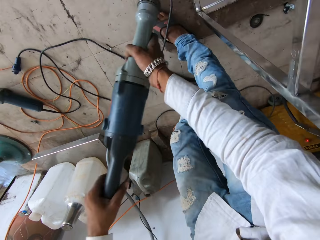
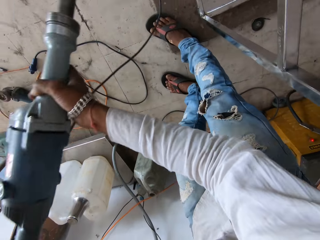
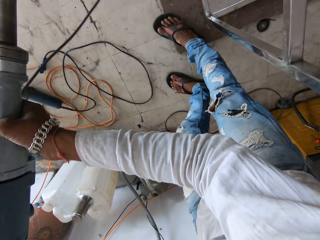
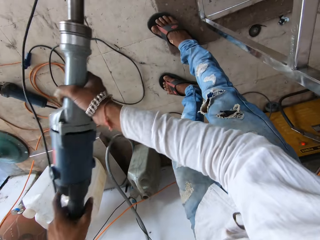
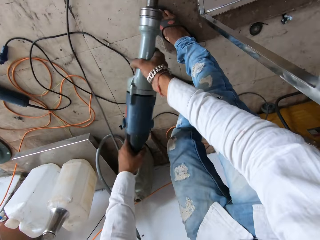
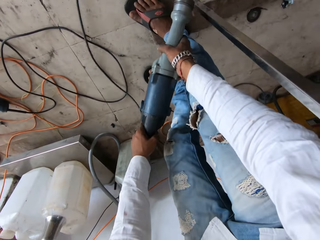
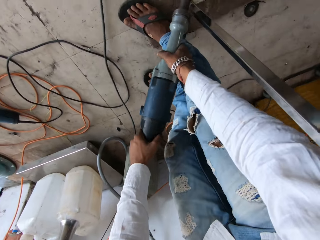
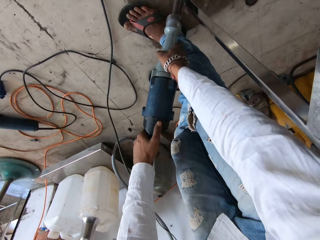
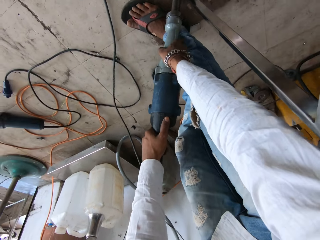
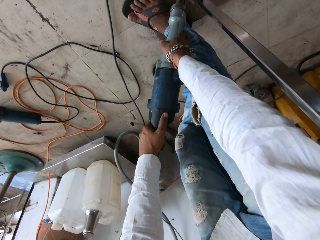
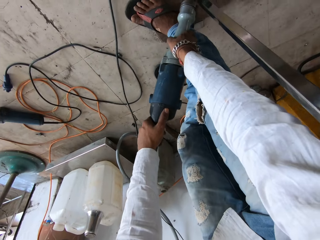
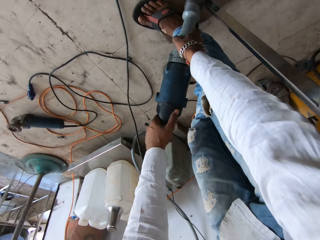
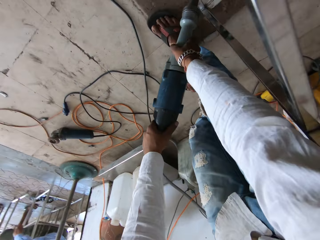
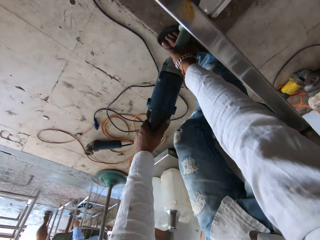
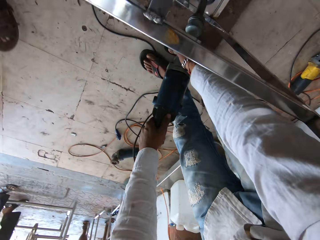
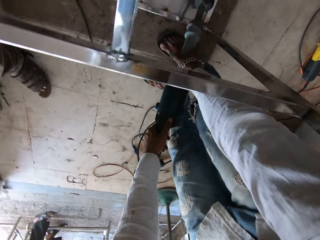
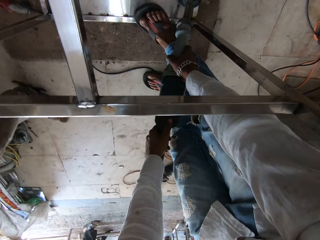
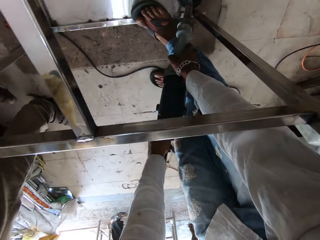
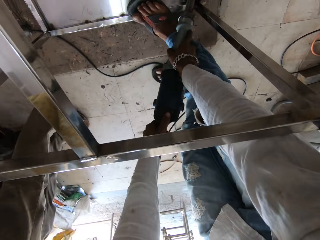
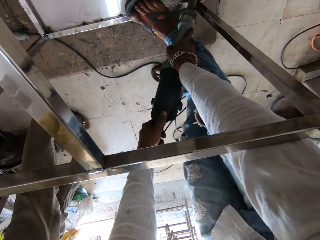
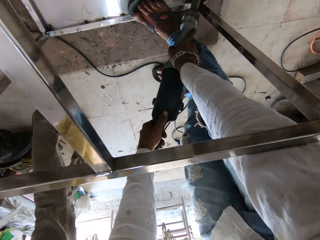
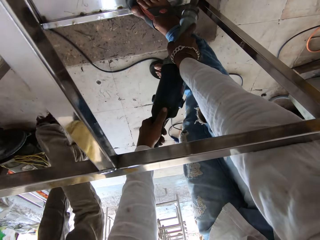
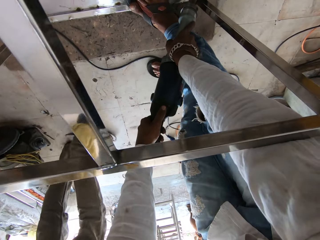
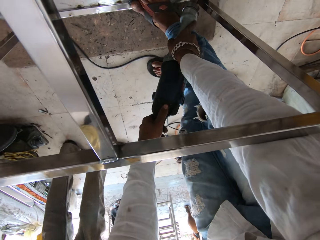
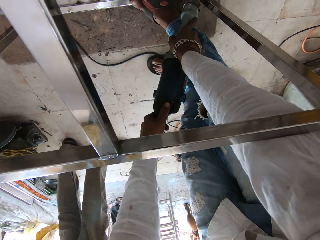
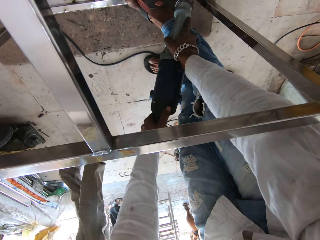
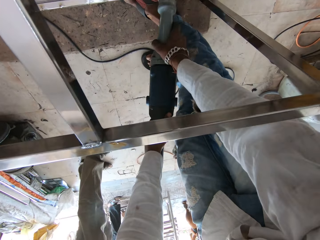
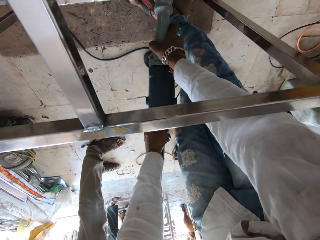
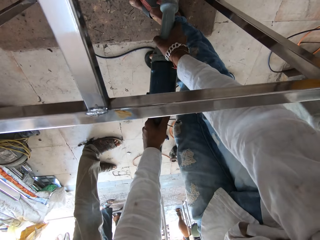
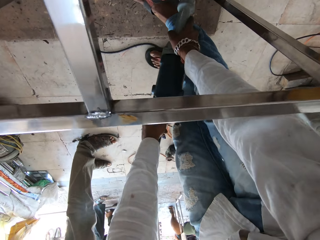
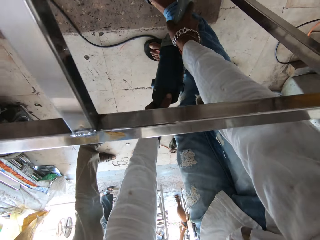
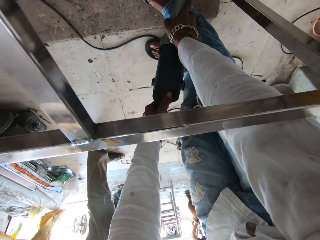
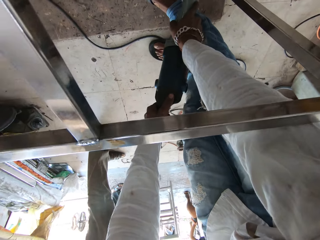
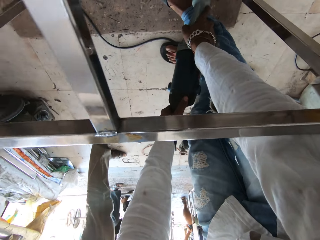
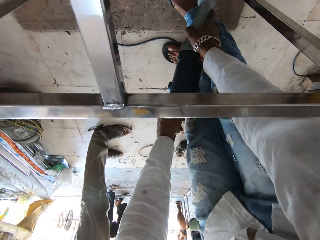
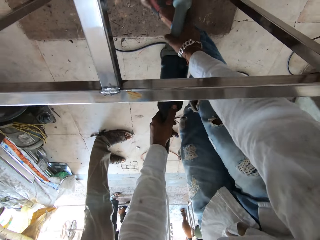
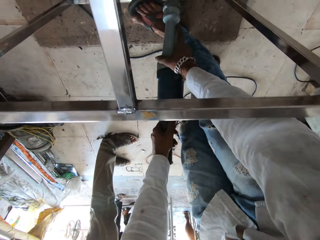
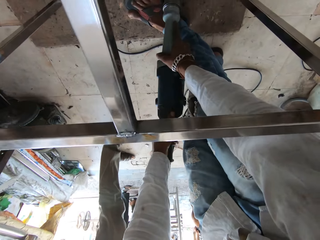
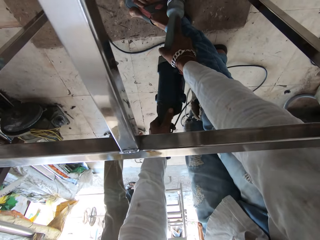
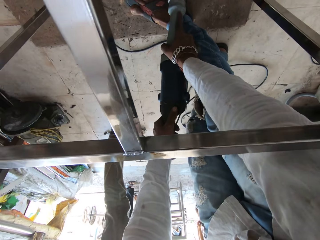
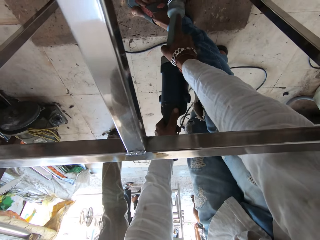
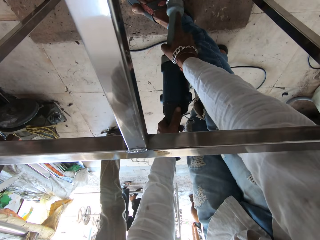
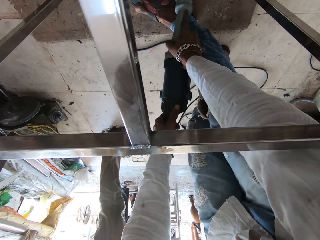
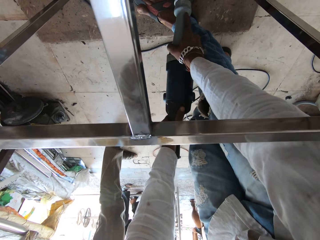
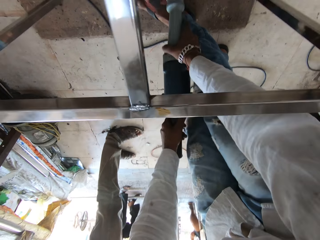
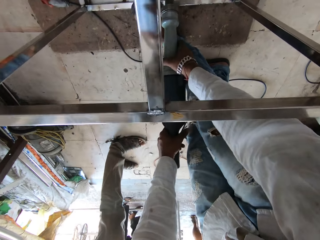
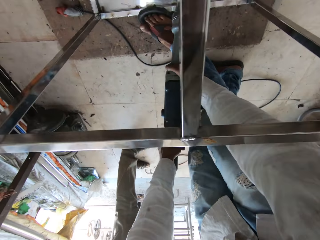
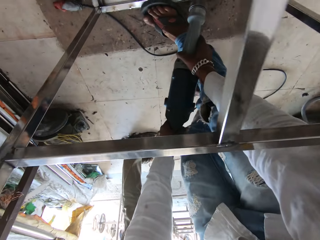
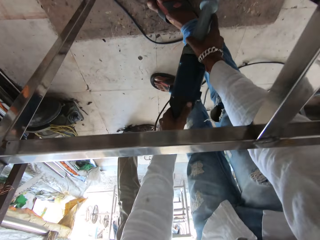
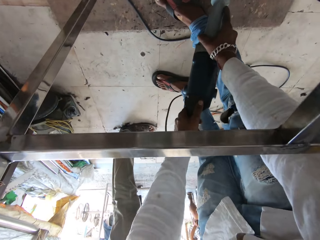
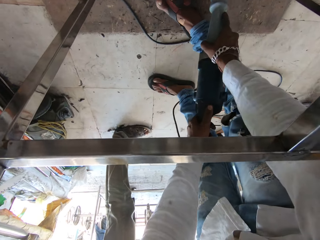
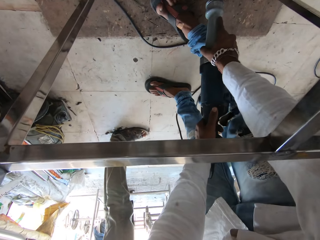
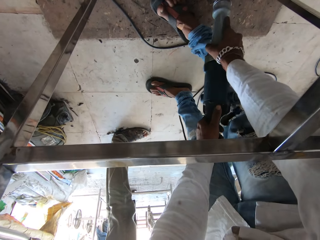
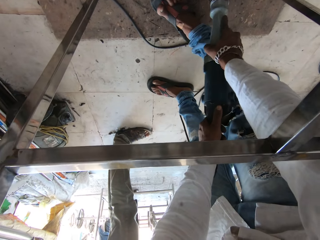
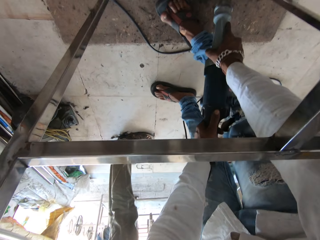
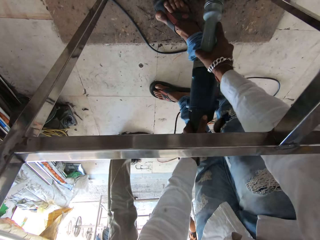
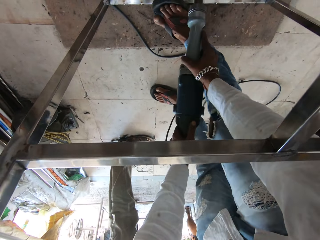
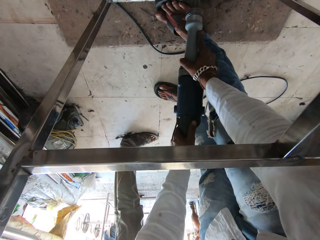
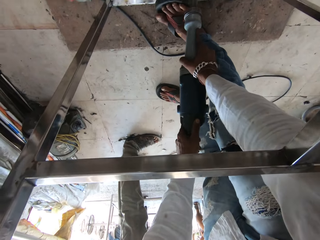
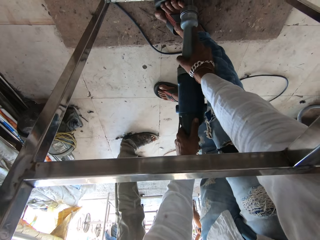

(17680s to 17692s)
The camera wearer pushes a cable. They move the metal polisher around. They polish a metallic table or metal structure. They move forward. A man walks in the workshop. The camera wearer polishes the metal structure. The man stands in the workshop.

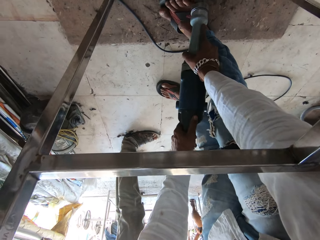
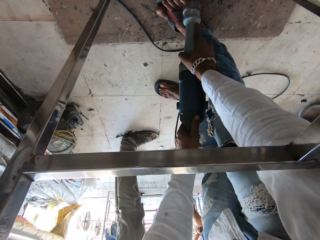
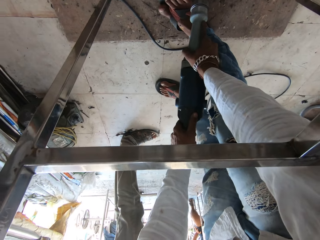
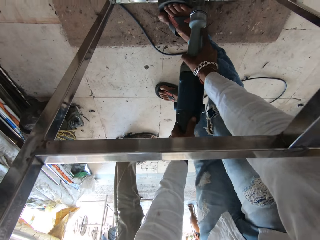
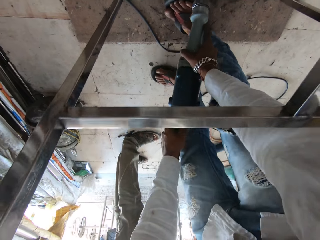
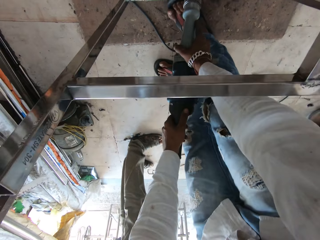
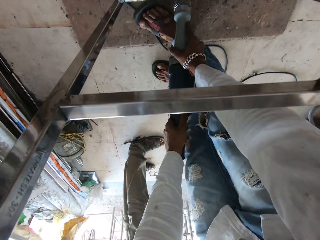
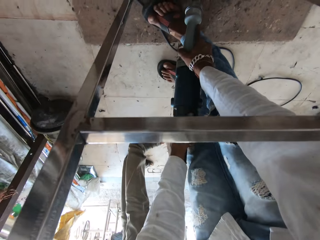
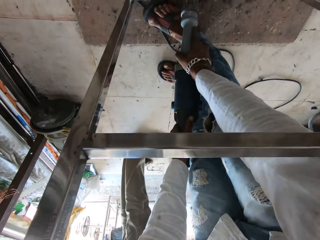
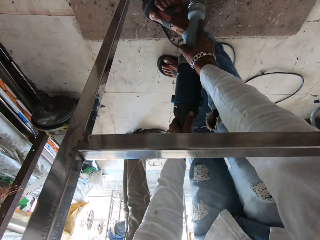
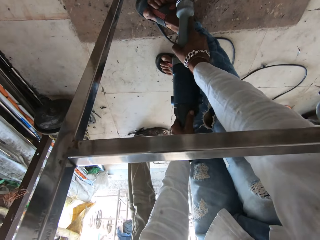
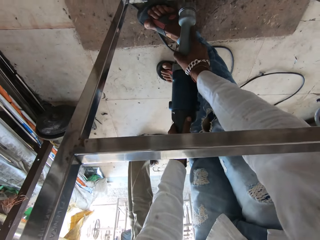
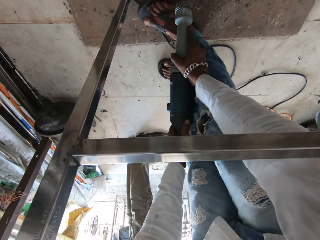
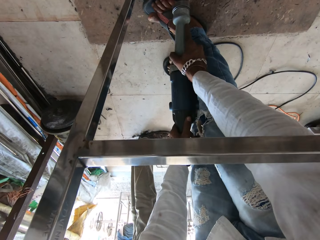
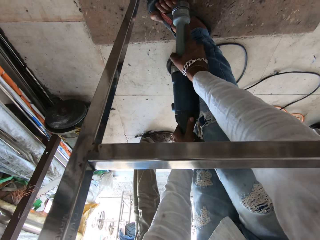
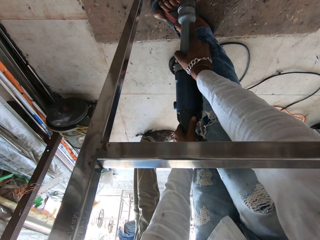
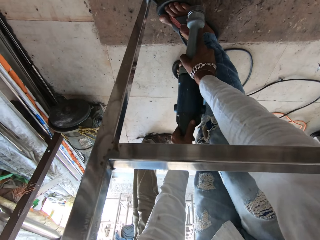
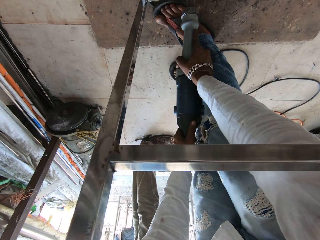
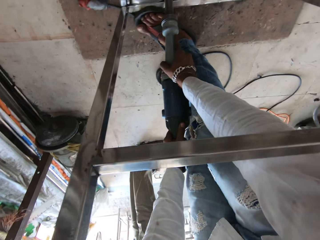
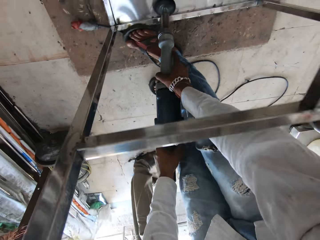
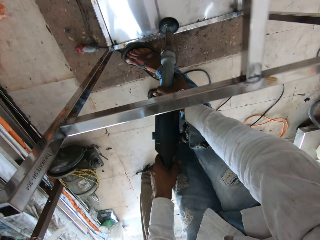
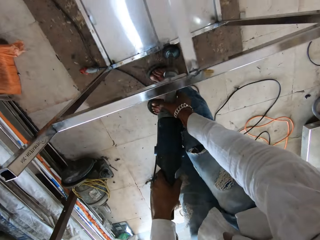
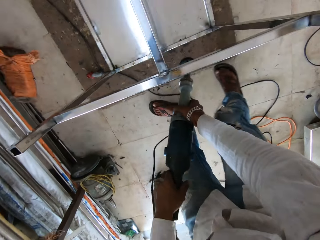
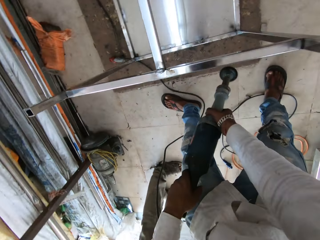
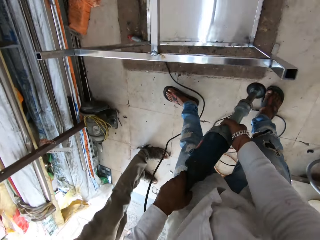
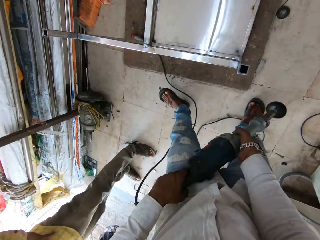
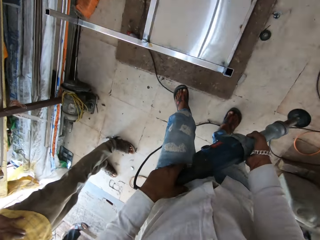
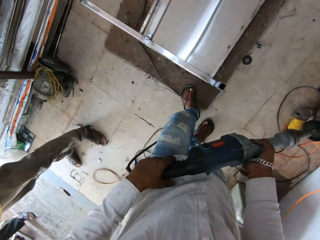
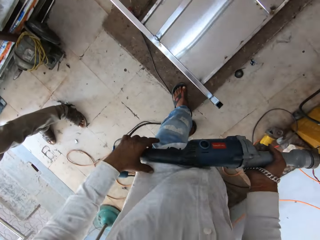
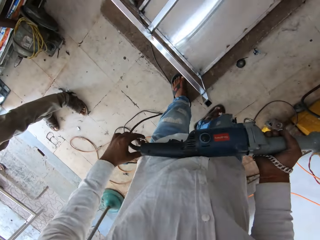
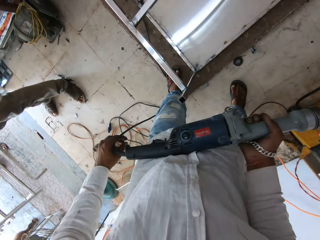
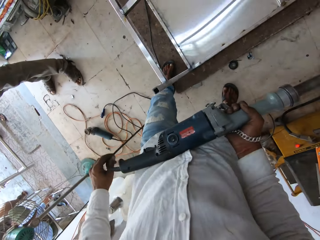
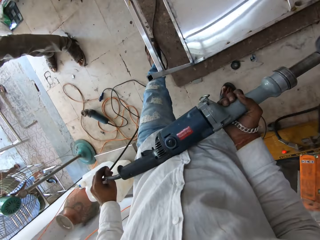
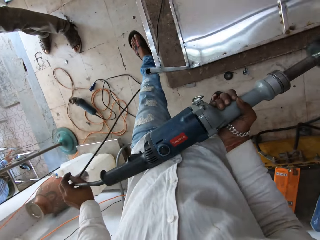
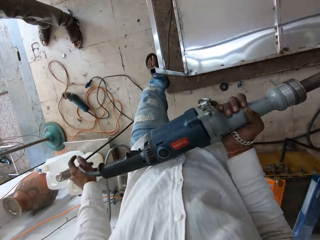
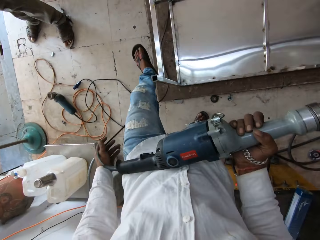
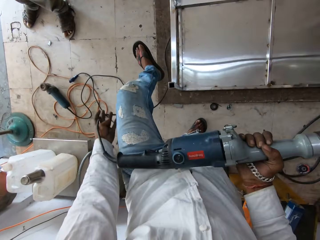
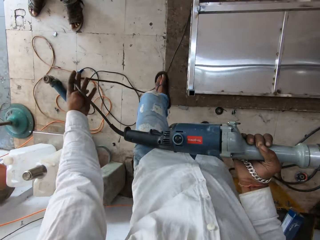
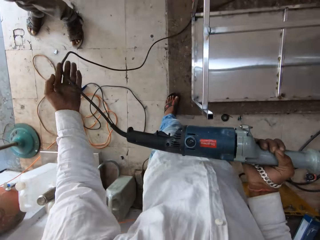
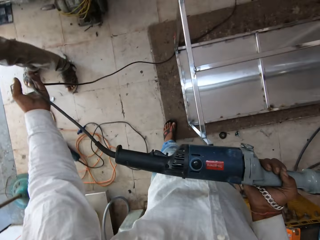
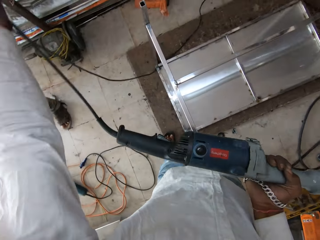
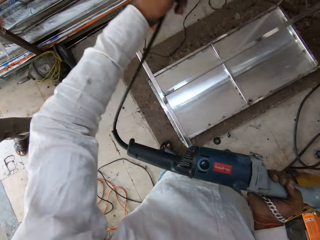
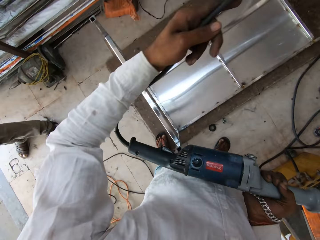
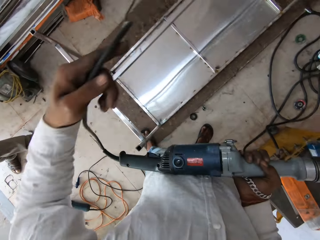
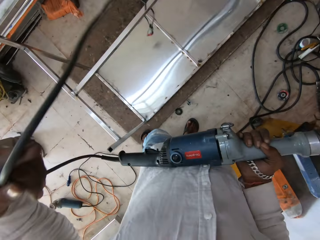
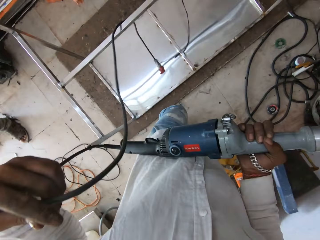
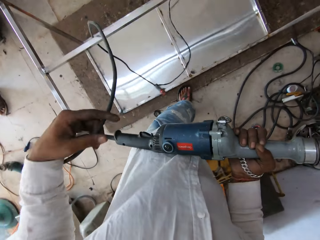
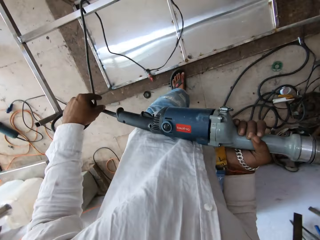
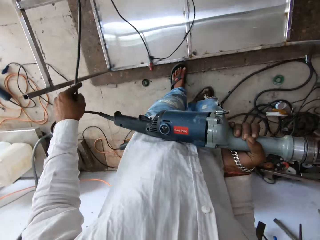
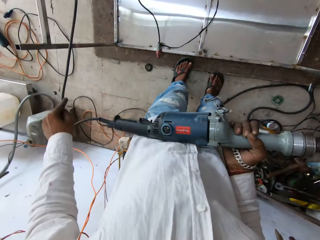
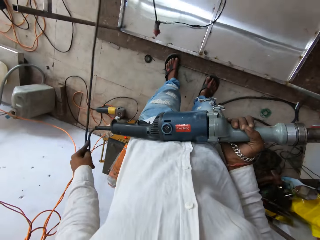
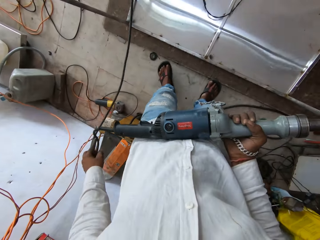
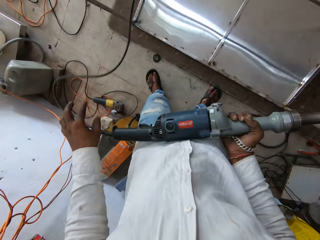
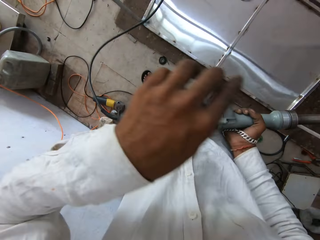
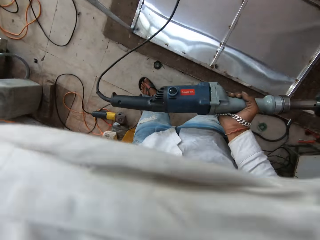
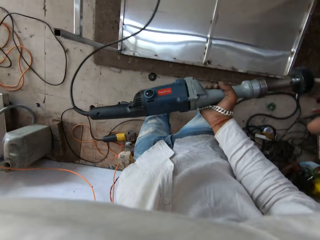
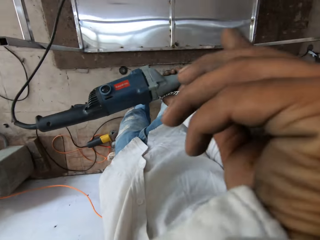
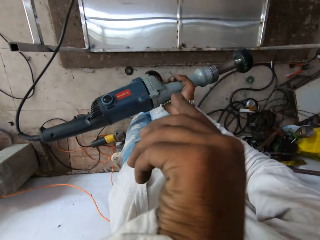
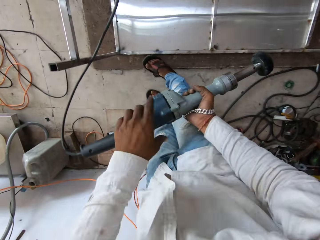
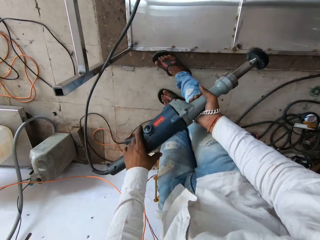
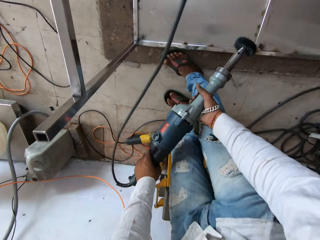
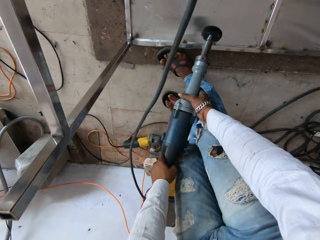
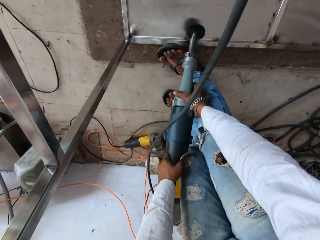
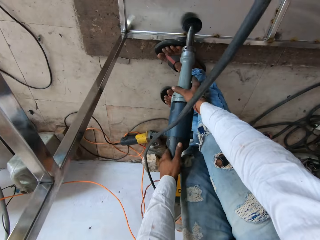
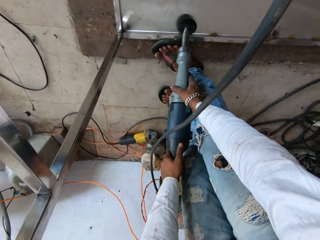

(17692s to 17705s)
The camera wearer walks near a metal structure. They pull a cable. They reposition the cable. They unhand the cable. They wipe the face. They hold an electric polisher with both hands.
